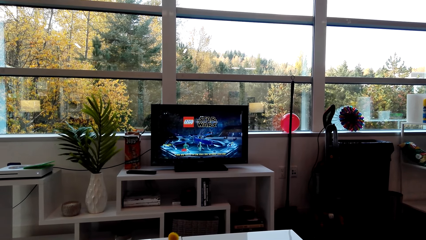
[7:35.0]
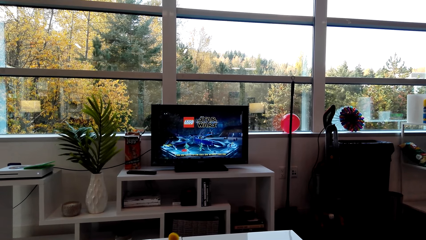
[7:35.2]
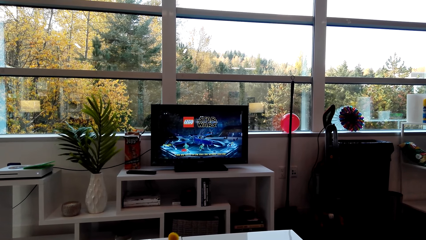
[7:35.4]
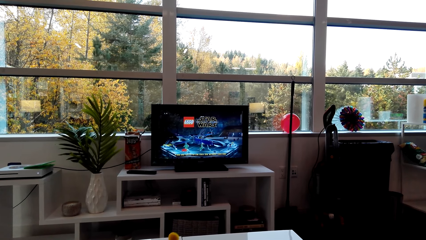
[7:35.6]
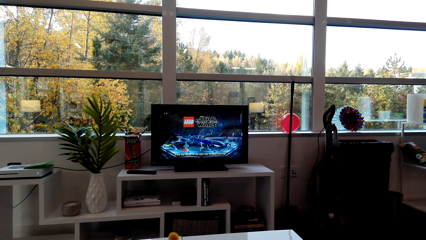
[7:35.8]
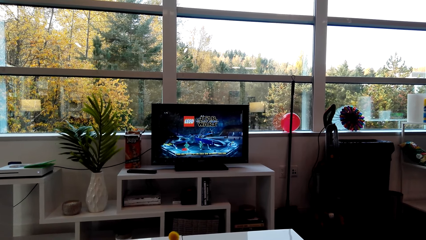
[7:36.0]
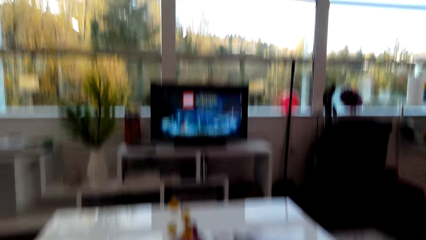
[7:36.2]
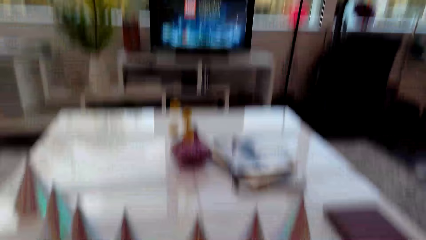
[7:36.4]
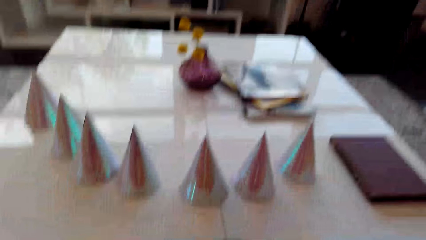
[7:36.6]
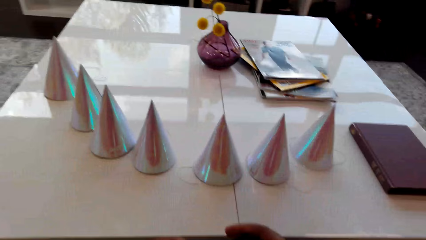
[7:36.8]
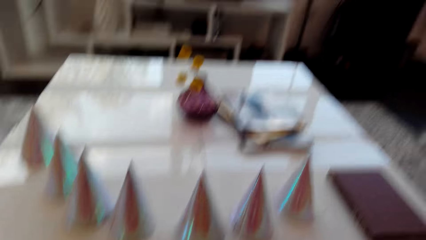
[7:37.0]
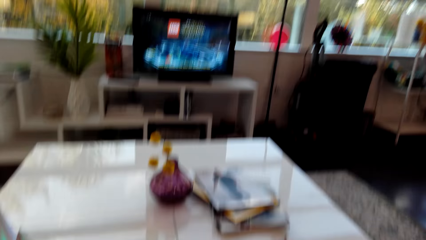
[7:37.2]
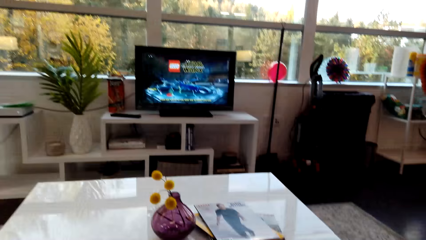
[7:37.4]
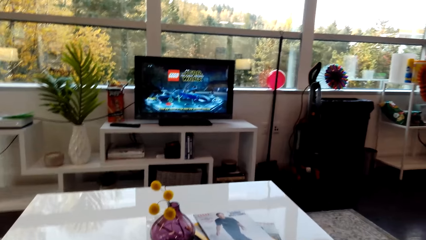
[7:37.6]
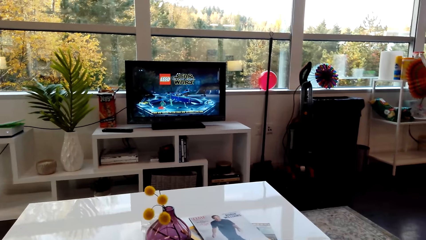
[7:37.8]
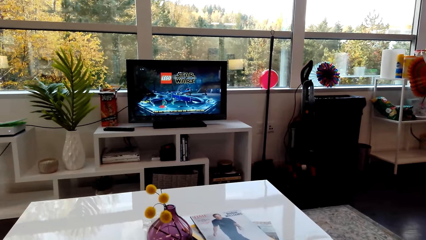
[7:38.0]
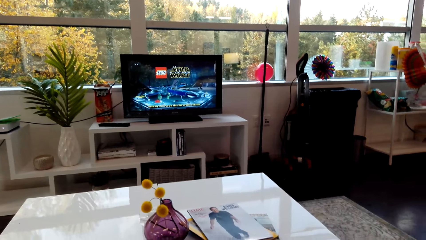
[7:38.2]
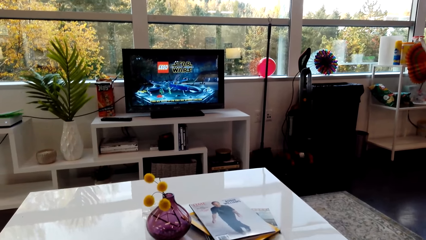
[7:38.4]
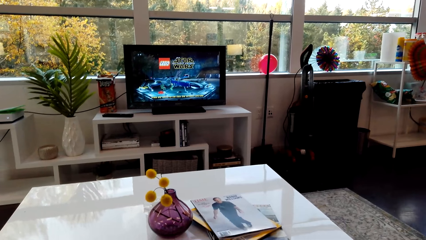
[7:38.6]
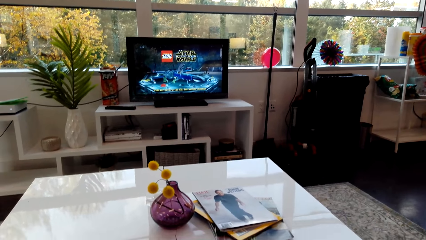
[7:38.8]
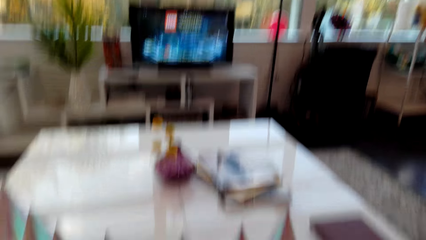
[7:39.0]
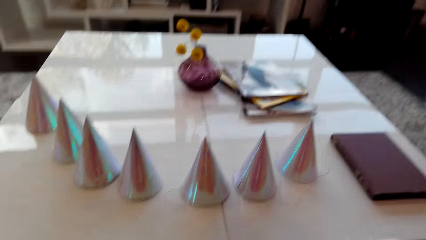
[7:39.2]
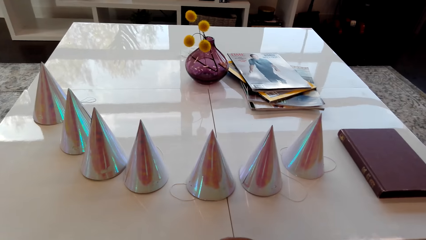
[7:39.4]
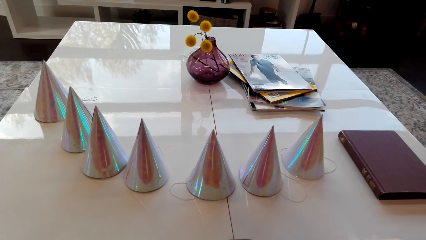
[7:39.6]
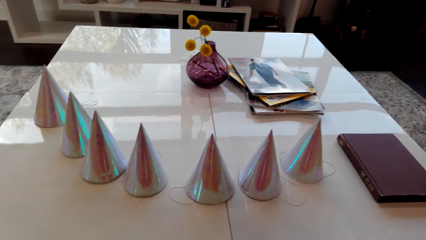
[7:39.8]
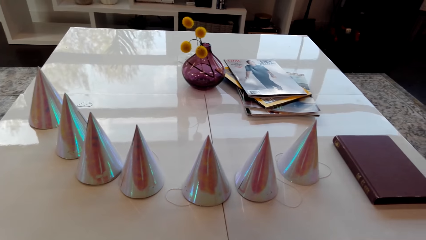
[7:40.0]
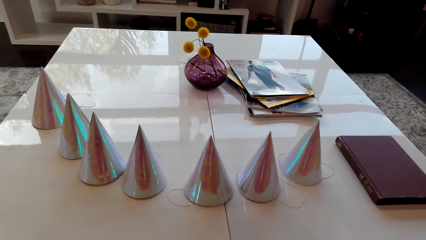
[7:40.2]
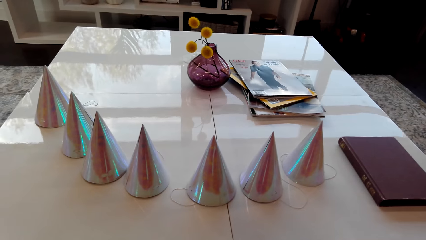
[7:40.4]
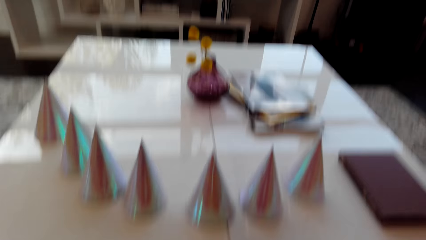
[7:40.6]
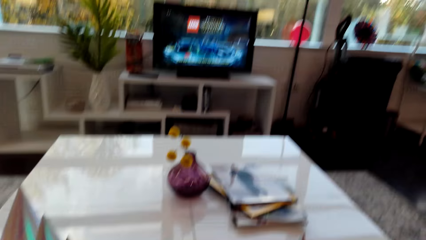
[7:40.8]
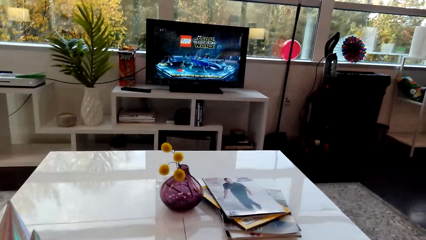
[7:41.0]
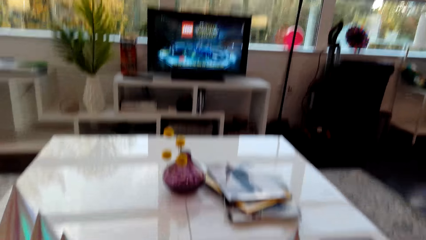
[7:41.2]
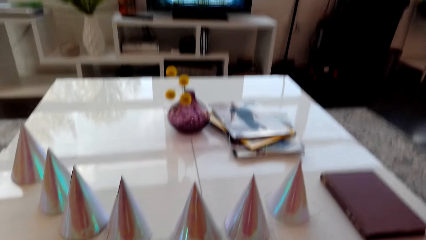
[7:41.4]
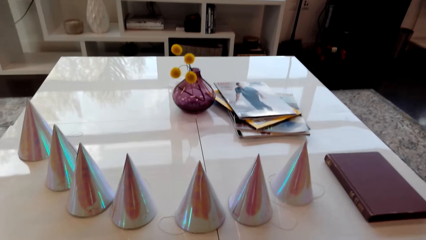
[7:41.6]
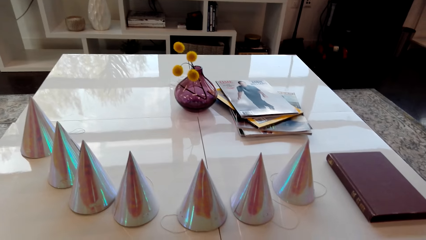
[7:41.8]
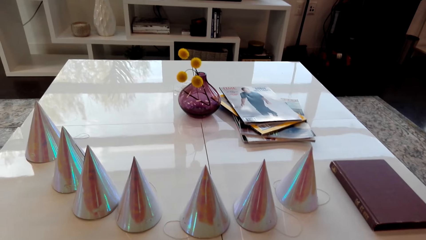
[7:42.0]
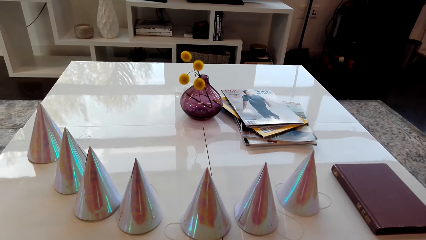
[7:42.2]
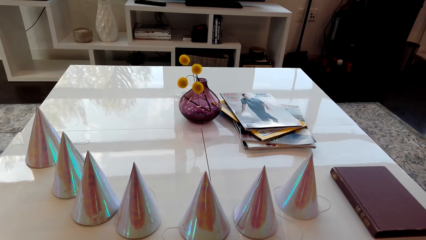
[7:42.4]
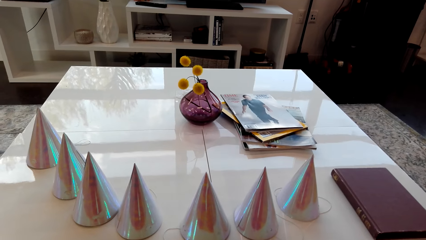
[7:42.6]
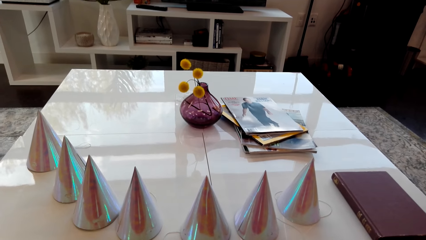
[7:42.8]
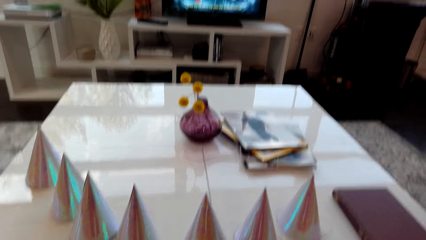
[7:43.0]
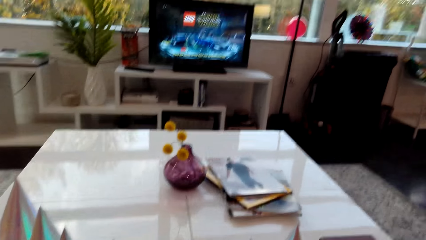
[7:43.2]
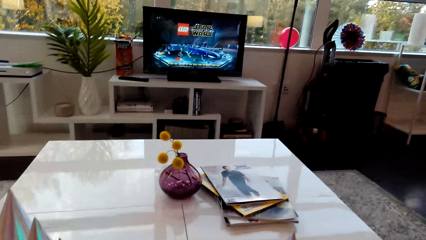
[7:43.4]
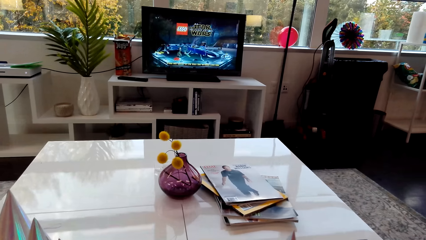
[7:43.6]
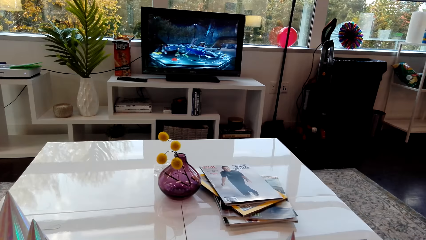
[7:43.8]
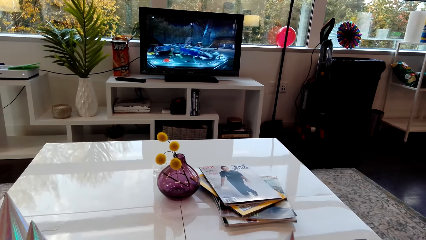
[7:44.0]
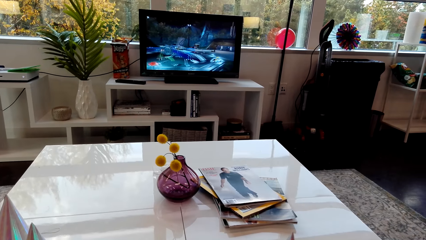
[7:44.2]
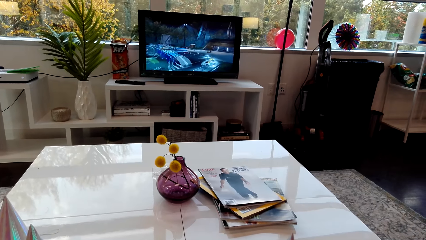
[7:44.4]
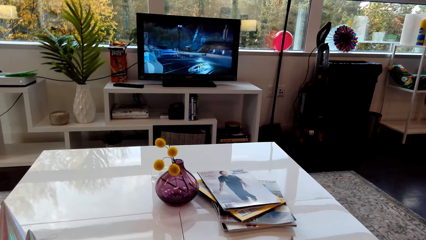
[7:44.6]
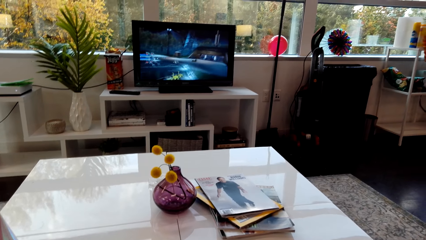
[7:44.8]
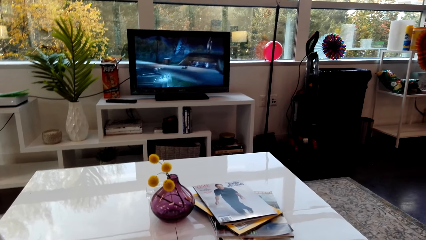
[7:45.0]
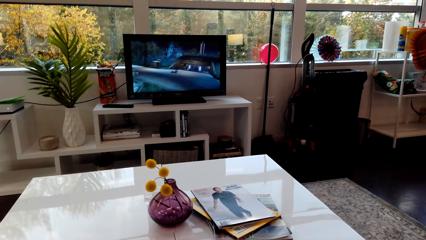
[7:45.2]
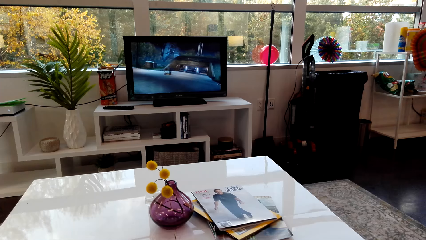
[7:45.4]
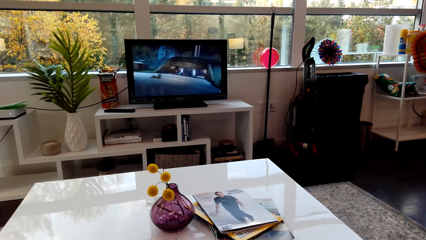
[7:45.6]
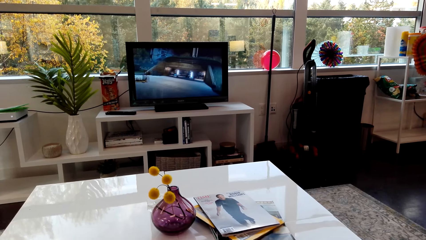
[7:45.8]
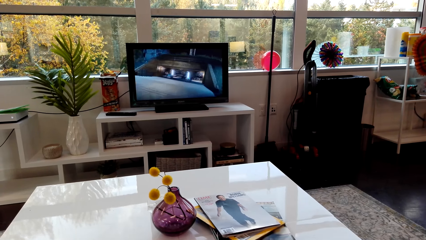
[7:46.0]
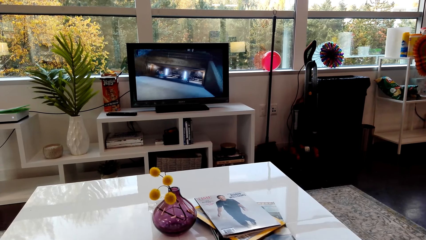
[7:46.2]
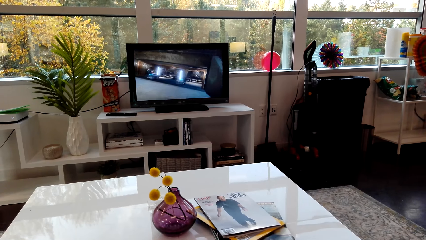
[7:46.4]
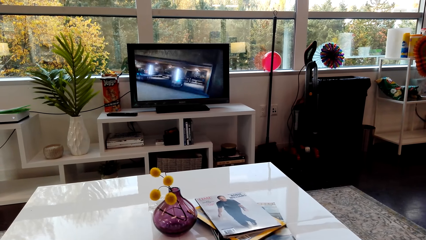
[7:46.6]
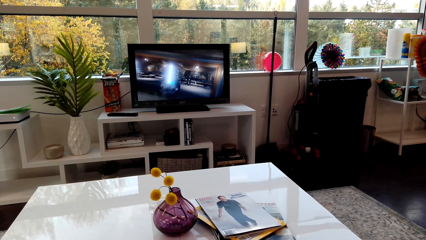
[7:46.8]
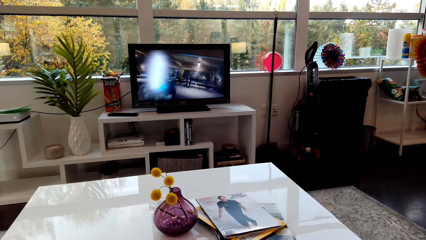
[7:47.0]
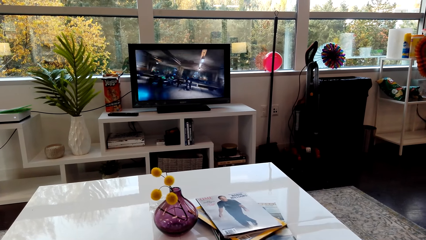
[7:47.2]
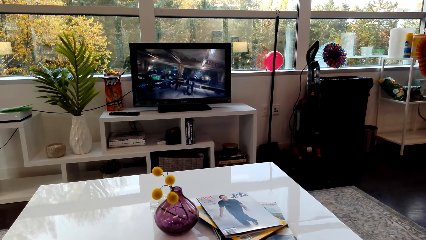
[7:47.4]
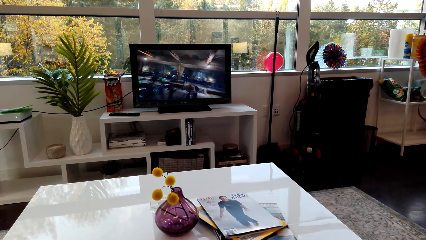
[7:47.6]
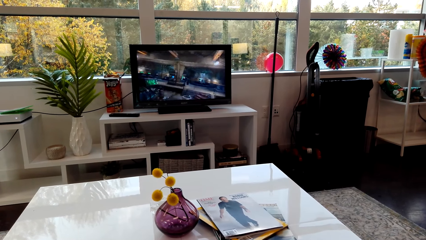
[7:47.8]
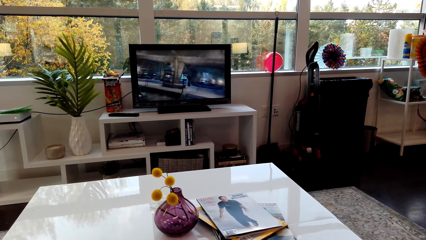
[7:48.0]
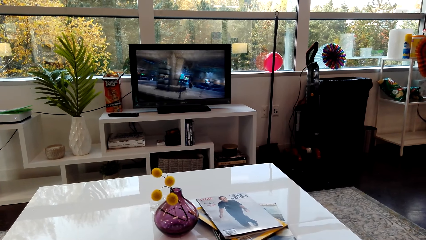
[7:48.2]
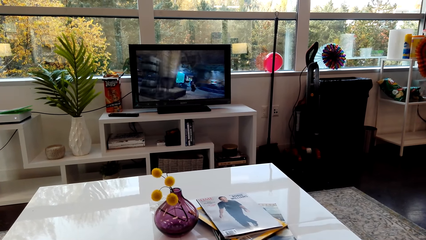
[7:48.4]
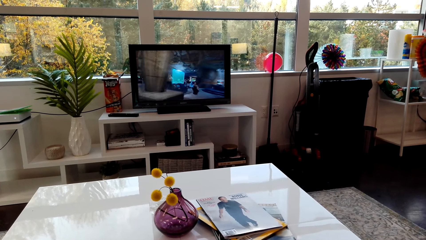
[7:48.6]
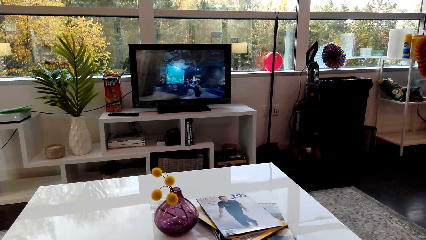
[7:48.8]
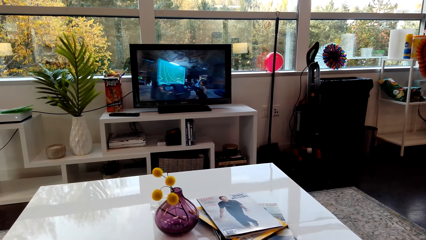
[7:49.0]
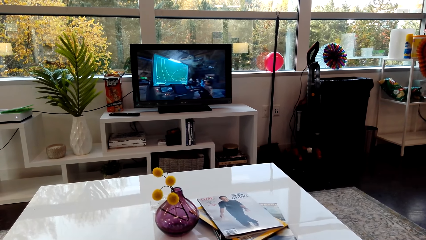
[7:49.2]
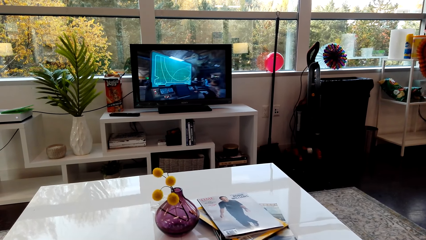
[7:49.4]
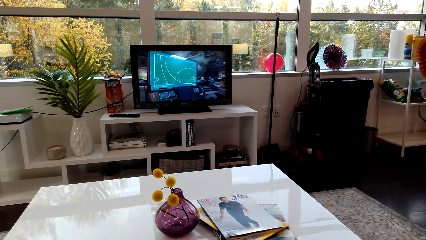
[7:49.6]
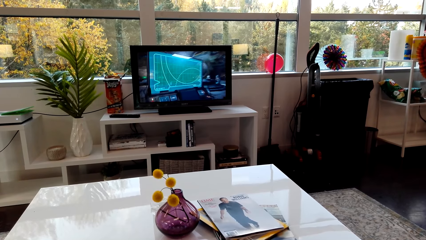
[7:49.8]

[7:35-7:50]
The camera wearer looks at the table. They watch a television. They look at the table. They watch the television.
